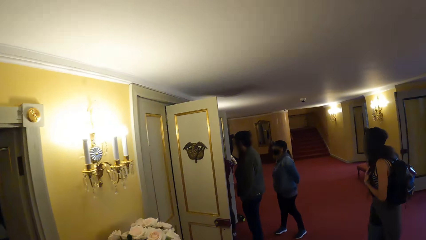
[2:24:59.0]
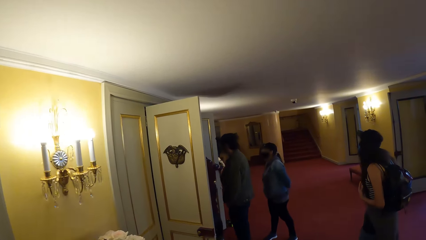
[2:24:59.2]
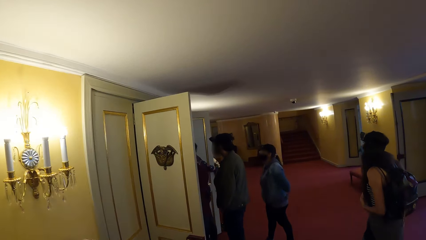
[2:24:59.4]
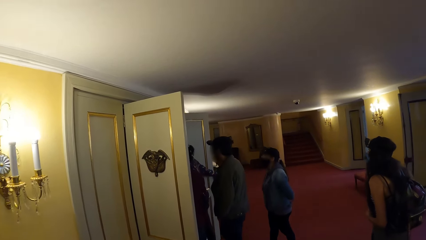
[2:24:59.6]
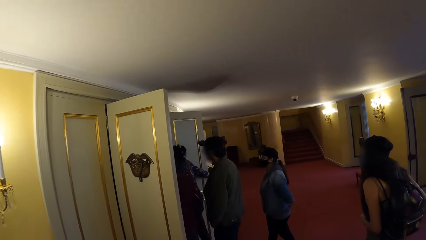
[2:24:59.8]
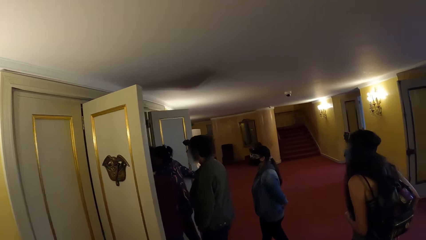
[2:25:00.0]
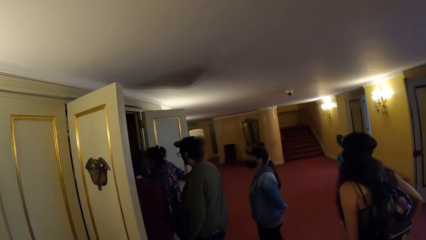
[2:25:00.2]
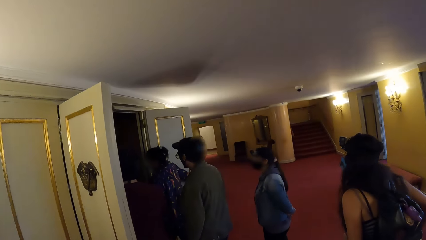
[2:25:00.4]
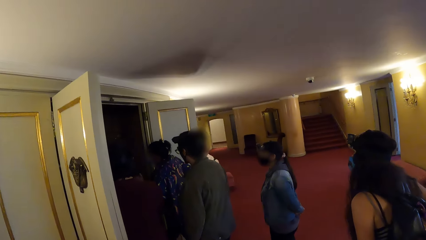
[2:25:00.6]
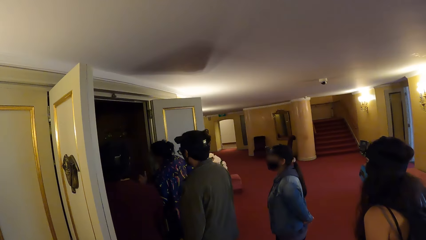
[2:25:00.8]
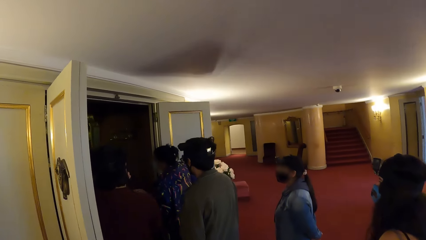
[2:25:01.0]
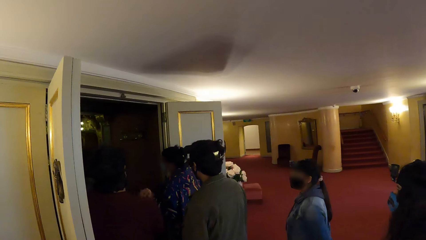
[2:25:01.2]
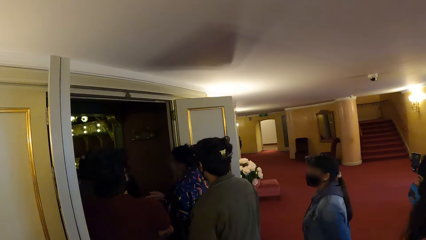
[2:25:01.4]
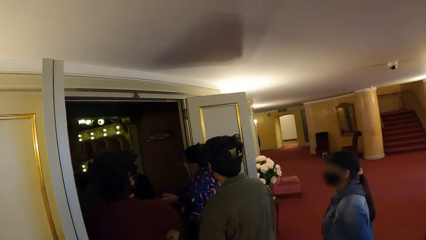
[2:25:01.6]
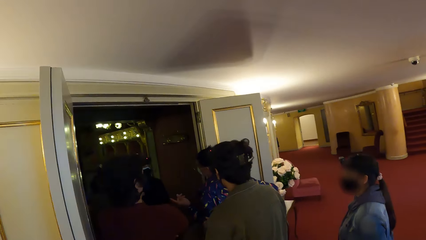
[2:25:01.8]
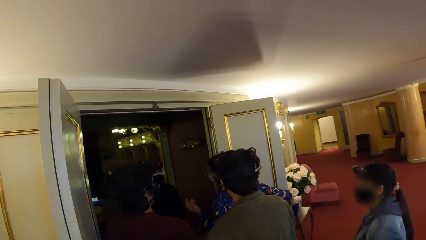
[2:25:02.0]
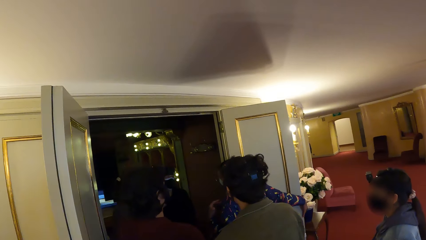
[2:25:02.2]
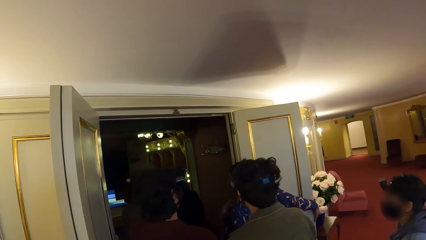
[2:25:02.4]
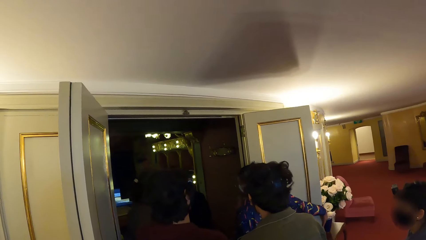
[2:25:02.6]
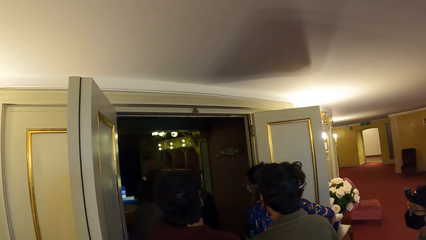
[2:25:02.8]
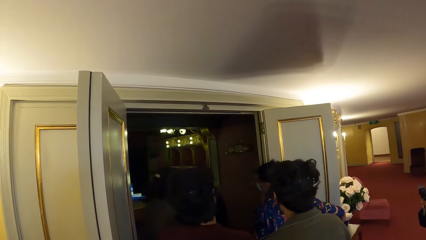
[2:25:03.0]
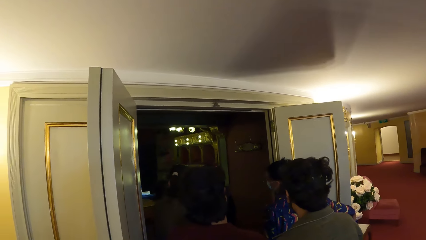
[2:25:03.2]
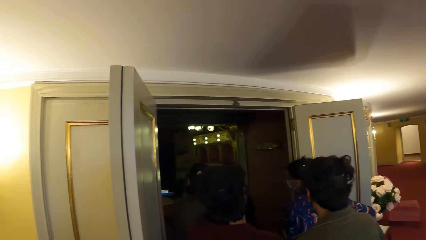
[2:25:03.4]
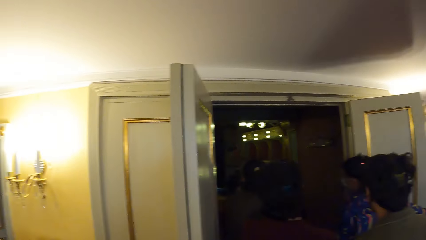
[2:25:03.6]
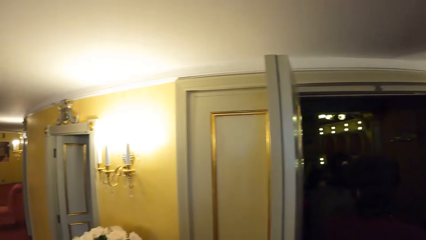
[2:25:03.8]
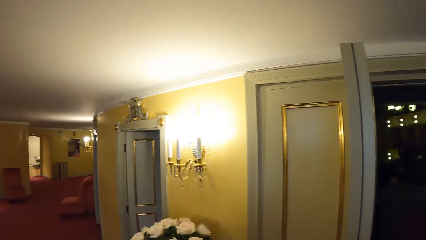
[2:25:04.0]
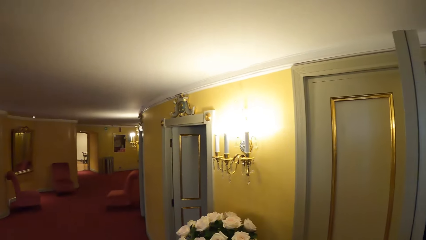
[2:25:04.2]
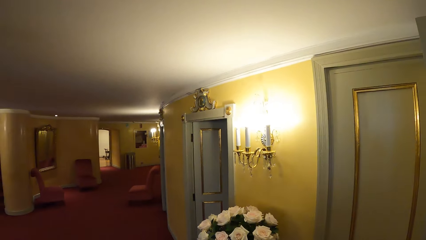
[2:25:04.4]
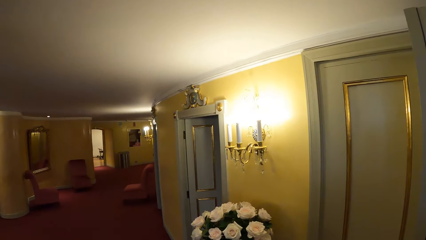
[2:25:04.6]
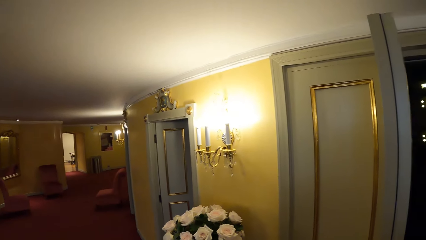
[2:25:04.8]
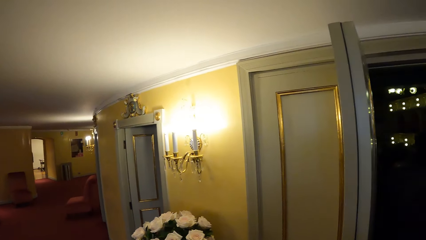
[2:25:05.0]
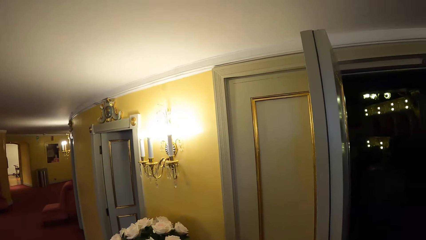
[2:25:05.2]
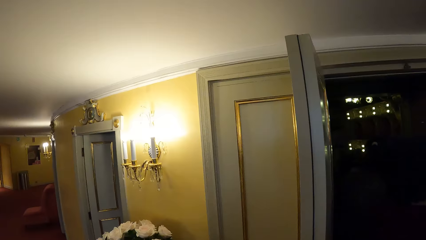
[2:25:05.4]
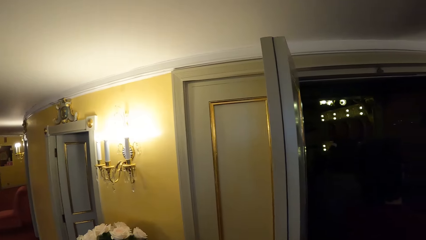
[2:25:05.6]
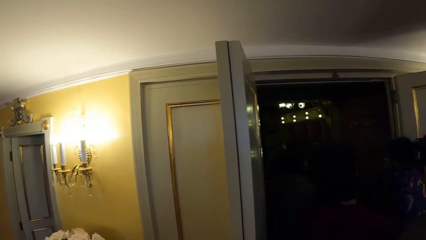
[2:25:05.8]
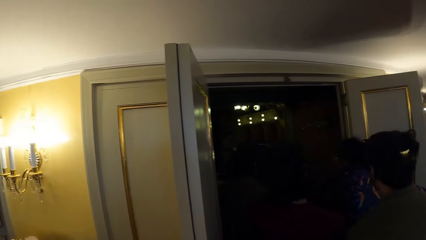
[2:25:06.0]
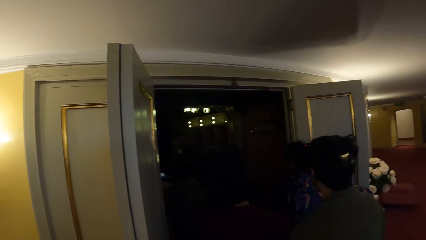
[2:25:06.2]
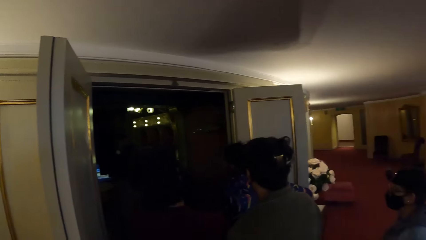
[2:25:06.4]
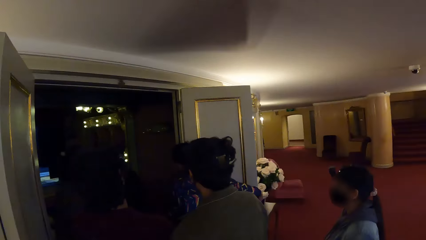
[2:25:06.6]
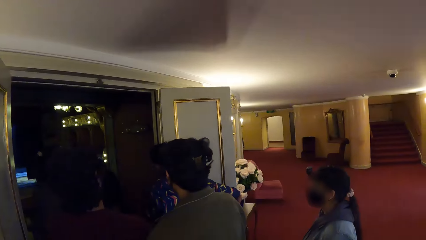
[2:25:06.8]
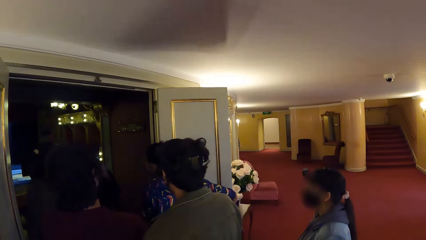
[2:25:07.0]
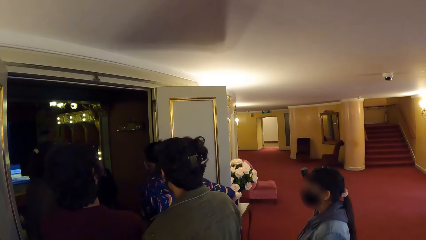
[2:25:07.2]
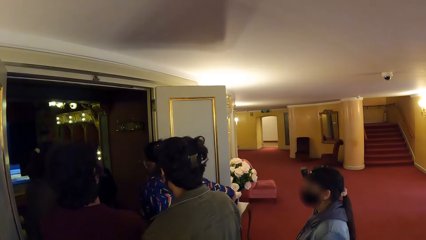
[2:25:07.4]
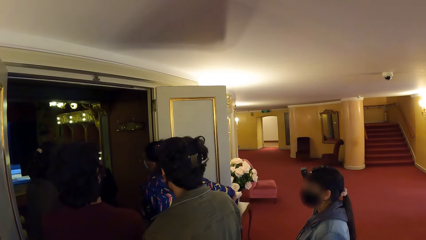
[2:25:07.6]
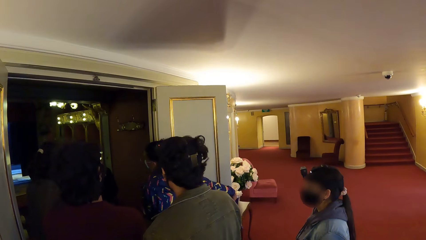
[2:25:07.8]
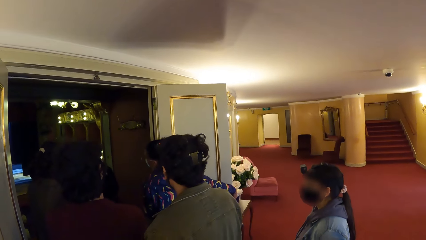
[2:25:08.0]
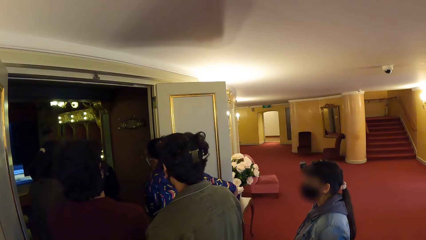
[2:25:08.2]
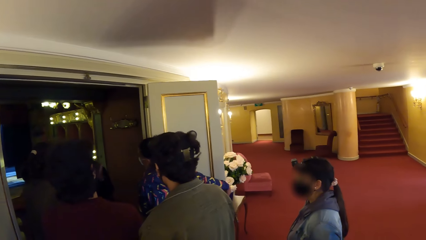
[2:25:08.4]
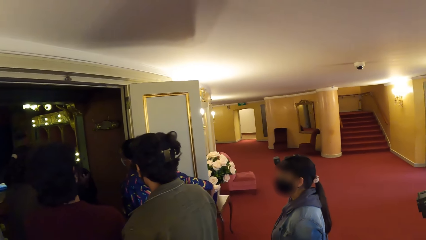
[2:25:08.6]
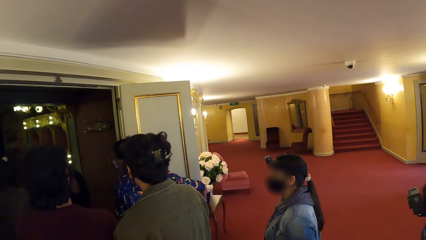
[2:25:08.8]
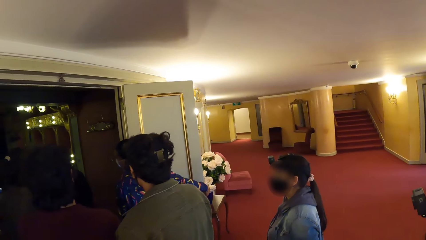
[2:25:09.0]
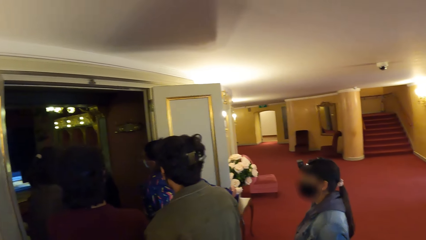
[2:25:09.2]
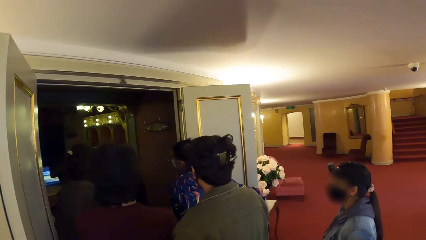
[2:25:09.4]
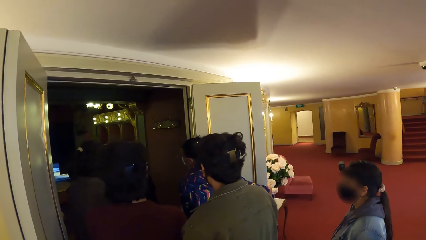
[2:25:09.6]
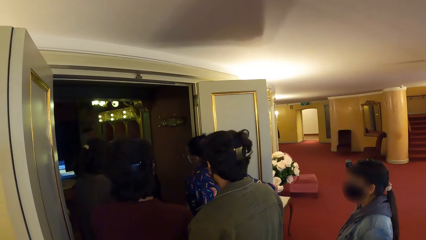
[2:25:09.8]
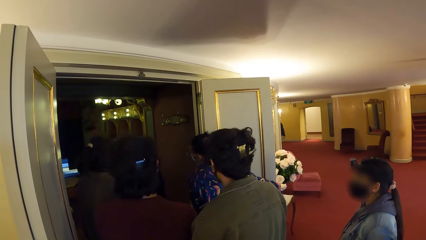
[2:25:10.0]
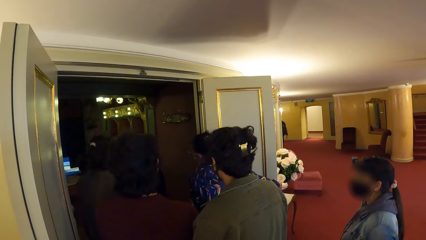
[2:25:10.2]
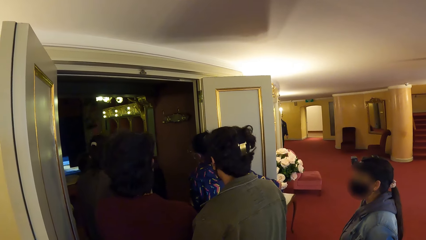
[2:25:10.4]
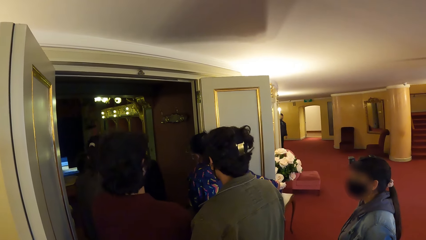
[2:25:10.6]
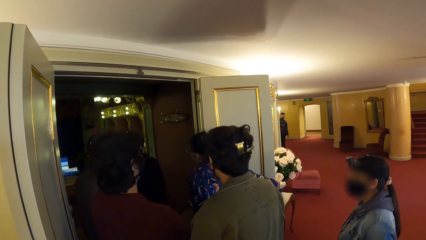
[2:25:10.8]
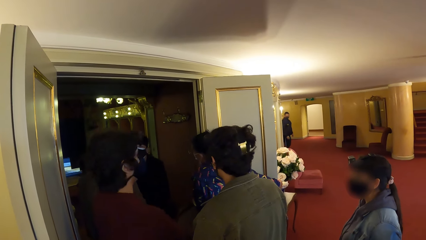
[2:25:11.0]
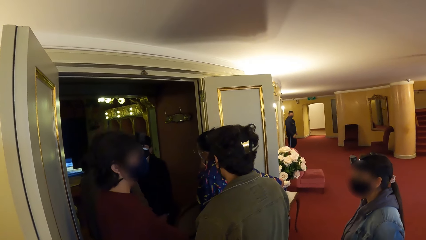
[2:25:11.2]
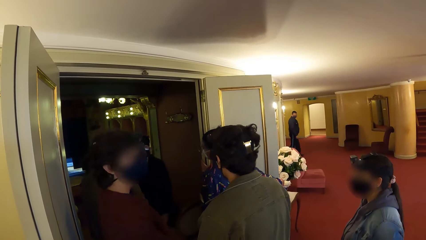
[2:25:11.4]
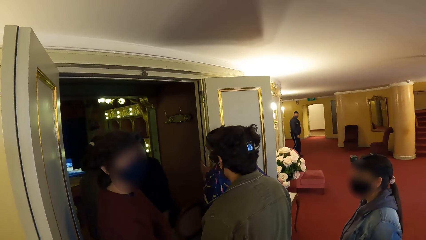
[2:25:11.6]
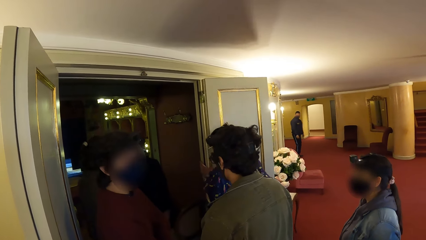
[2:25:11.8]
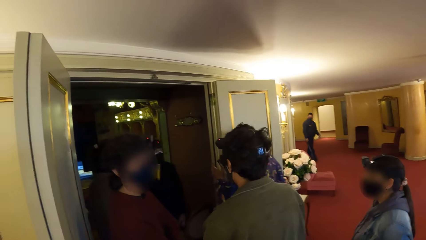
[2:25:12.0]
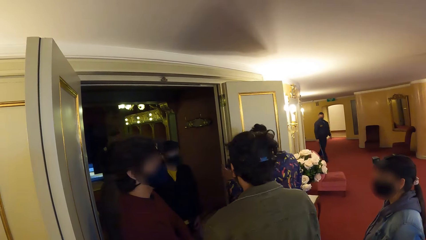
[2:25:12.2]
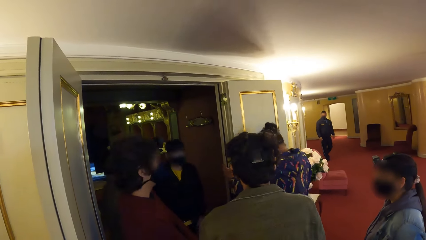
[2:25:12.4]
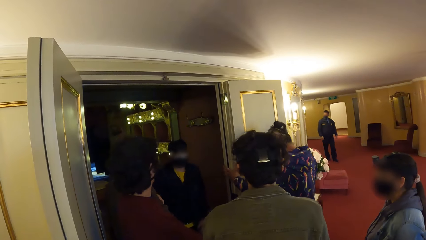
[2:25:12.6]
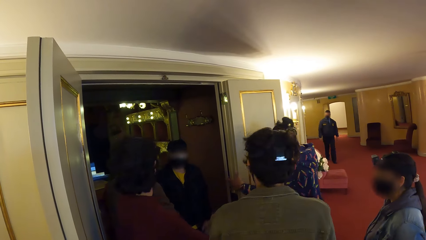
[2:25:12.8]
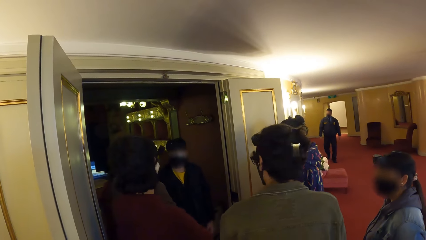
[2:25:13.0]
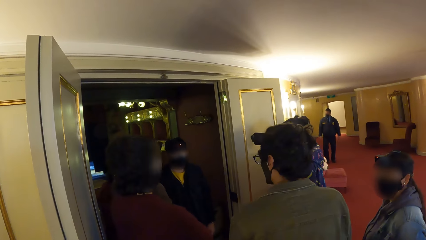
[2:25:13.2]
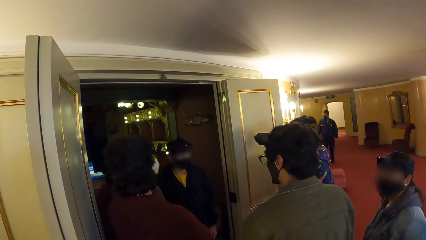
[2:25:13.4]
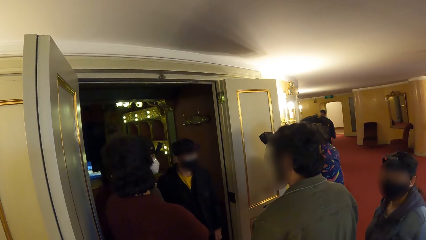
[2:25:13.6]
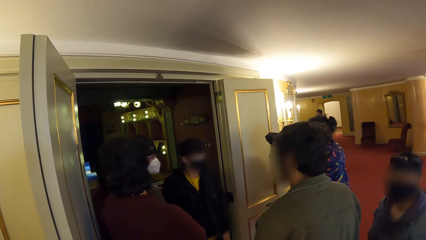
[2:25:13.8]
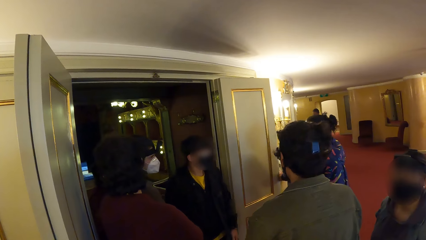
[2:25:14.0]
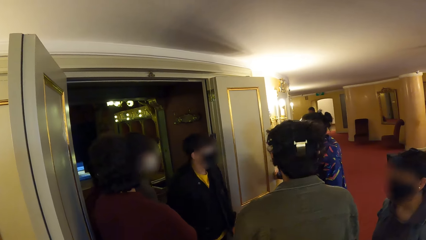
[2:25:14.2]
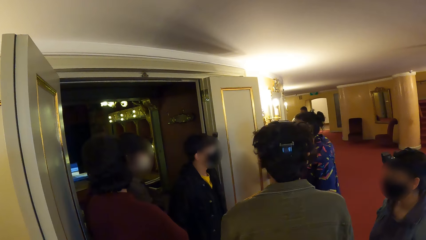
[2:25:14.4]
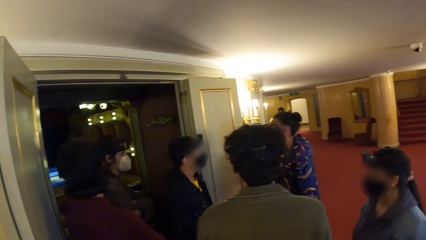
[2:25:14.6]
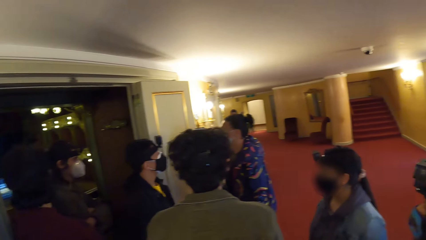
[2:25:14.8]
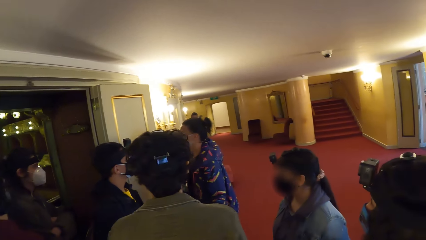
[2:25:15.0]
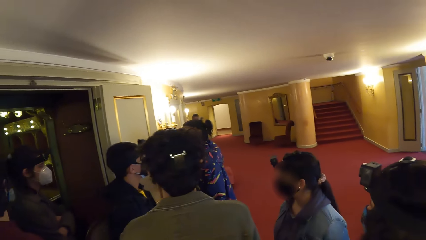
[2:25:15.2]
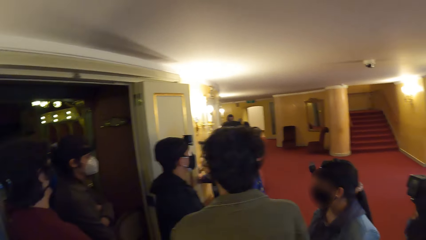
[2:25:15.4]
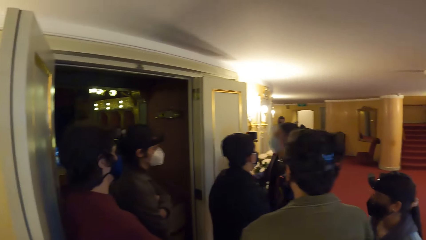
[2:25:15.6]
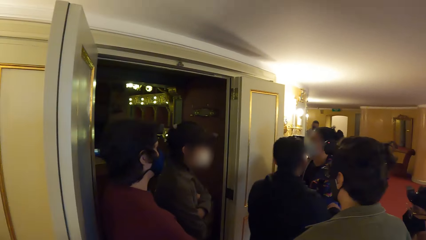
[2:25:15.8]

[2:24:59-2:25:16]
The camera wearer looks around. They stop walking.
